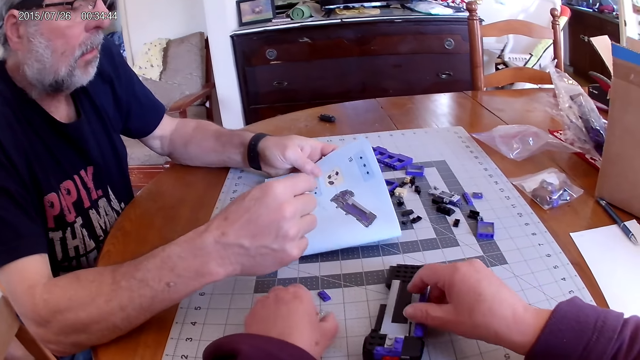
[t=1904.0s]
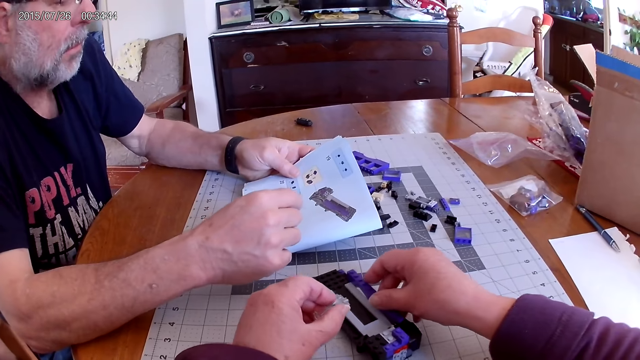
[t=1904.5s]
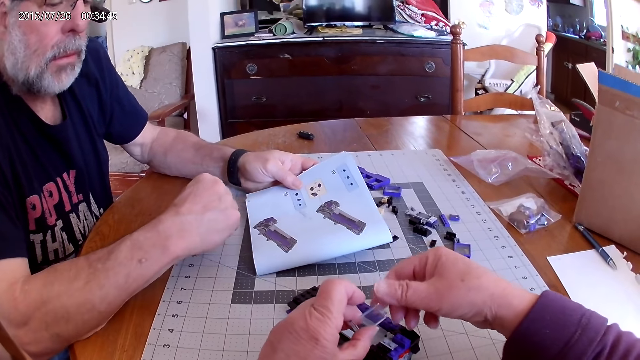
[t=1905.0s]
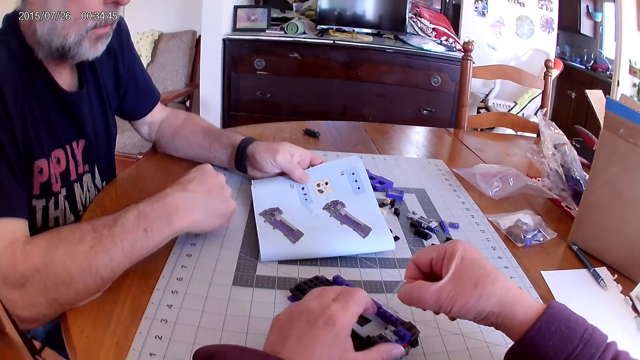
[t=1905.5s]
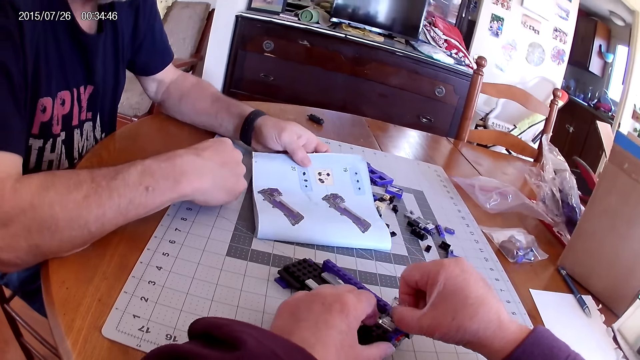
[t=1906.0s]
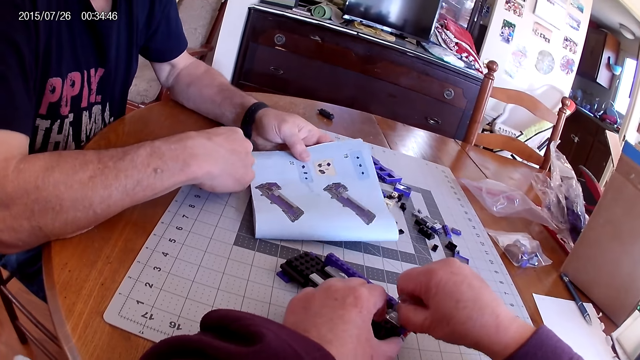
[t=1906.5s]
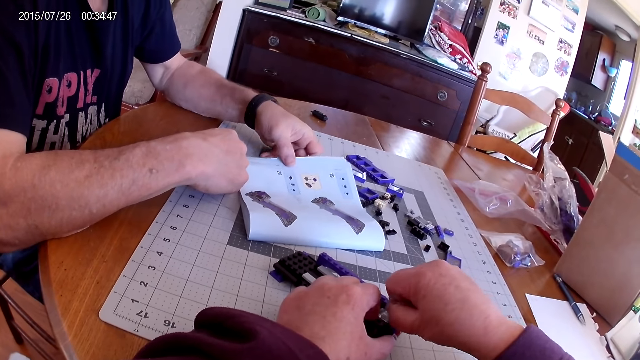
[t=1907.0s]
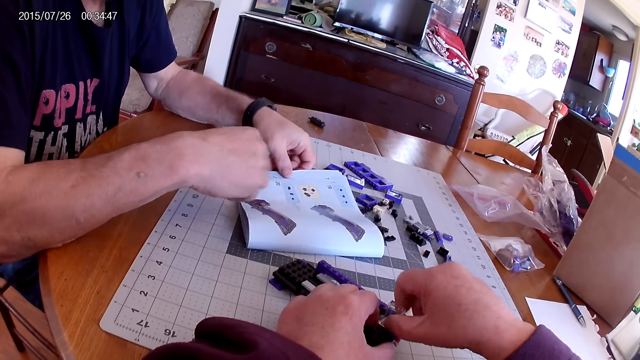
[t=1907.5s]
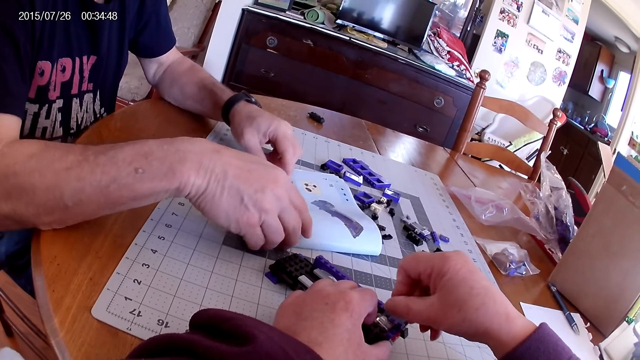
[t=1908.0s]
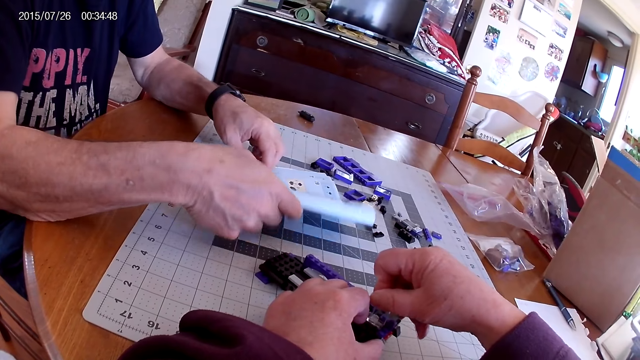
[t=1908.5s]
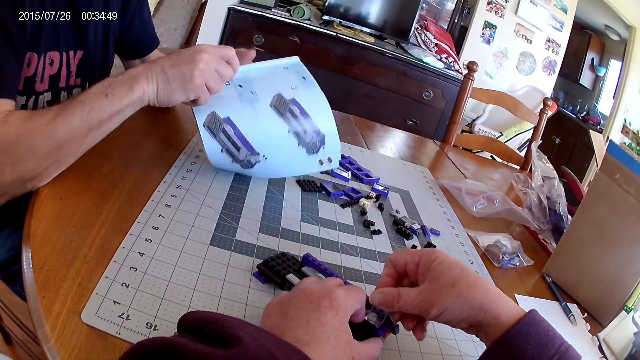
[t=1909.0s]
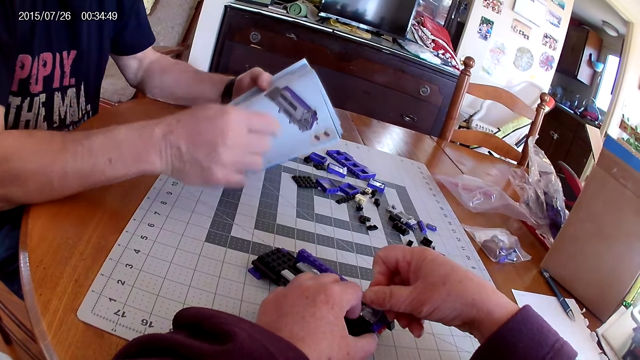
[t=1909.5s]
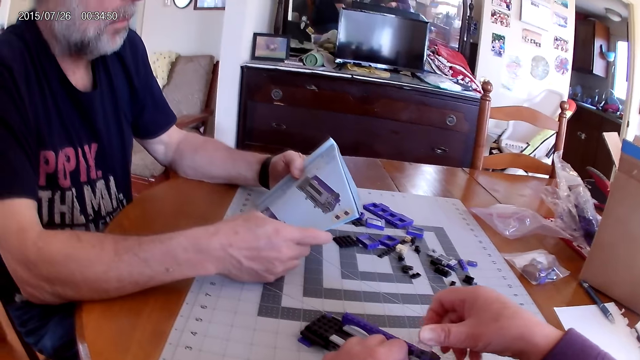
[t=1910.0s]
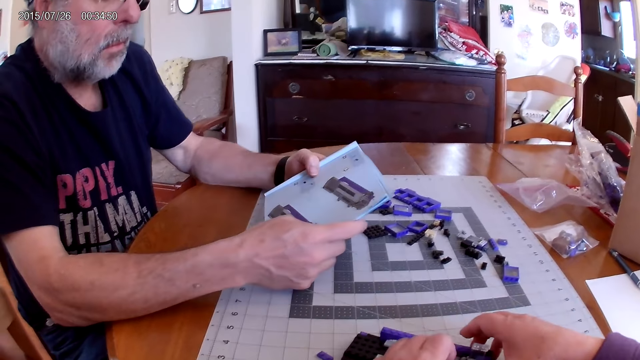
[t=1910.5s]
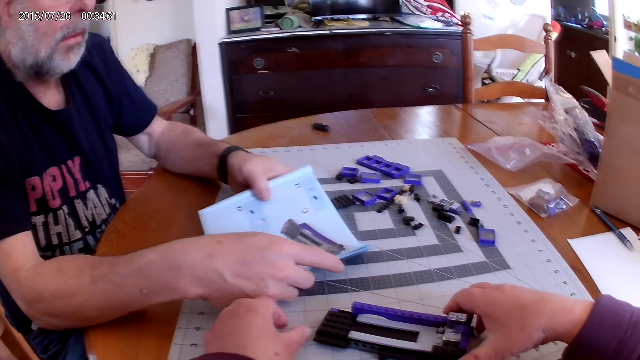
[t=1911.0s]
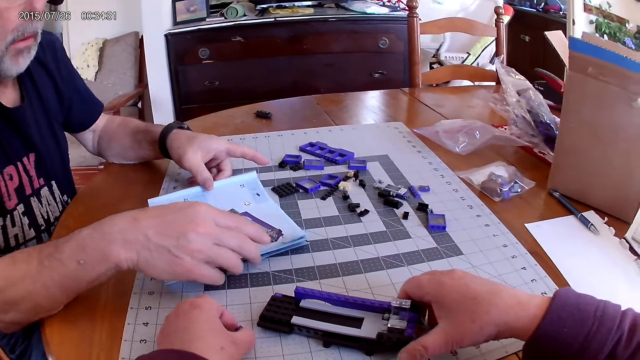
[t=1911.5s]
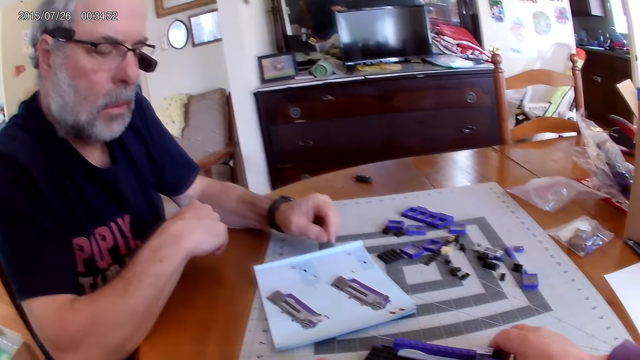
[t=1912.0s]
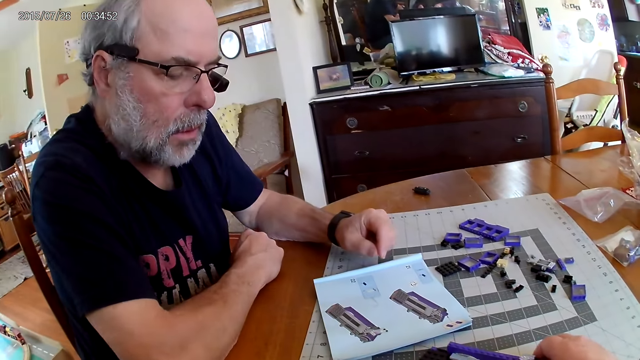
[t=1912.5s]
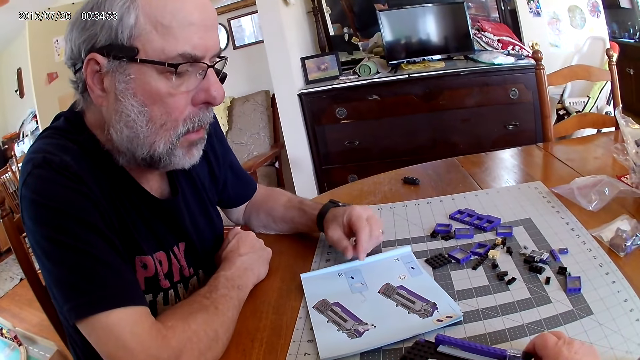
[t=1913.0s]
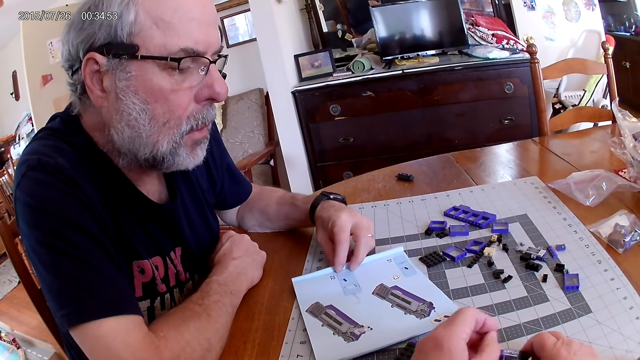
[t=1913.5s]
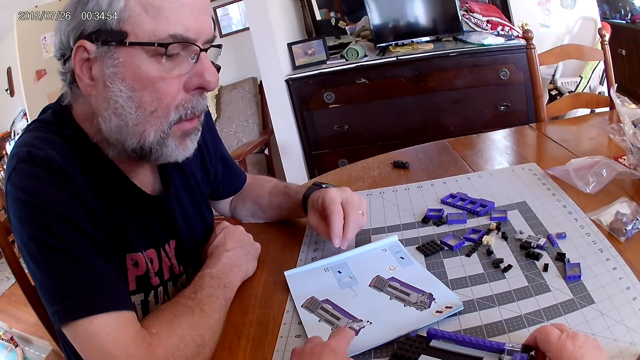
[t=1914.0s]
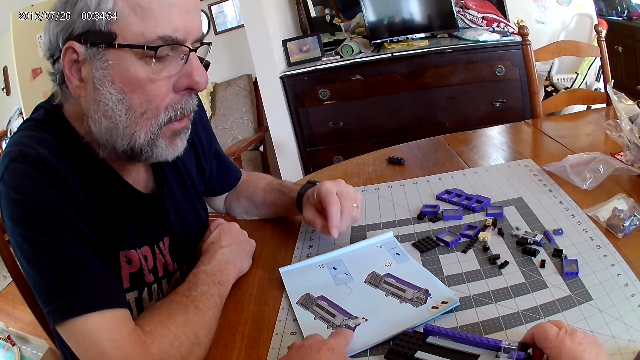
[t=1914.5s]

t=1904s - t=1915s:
The camera wearer fixes the plastic piece on a plastic model. A man looks at the instructional manual book. The man stretches the book for the camera wearer to view.

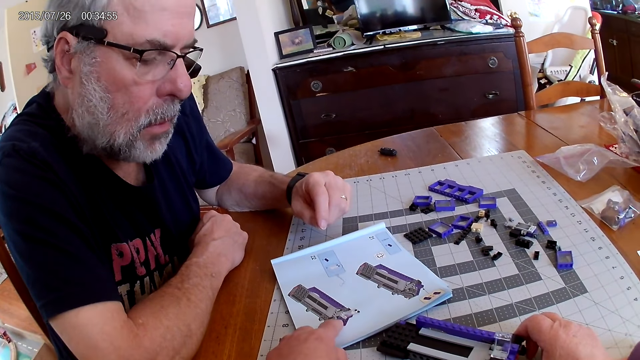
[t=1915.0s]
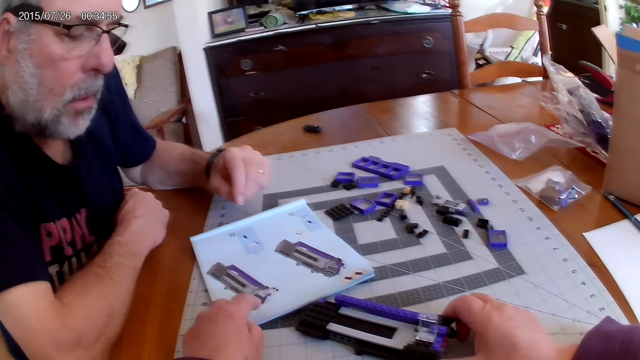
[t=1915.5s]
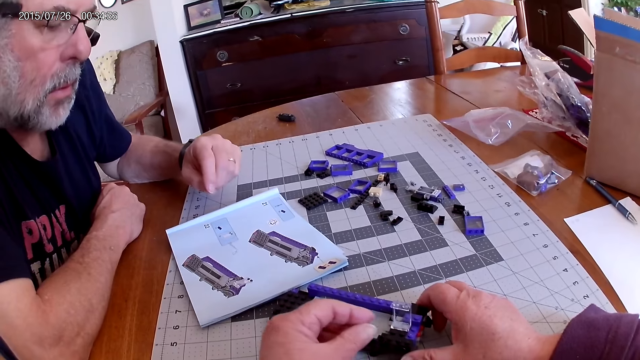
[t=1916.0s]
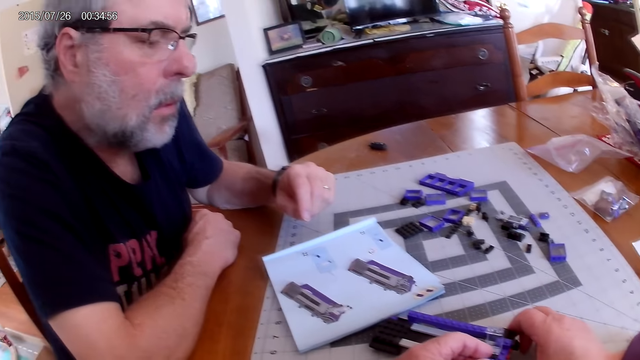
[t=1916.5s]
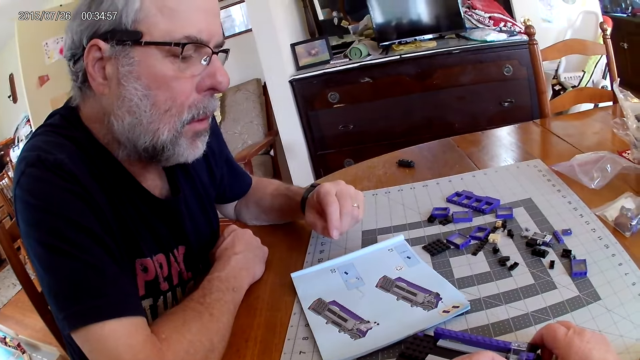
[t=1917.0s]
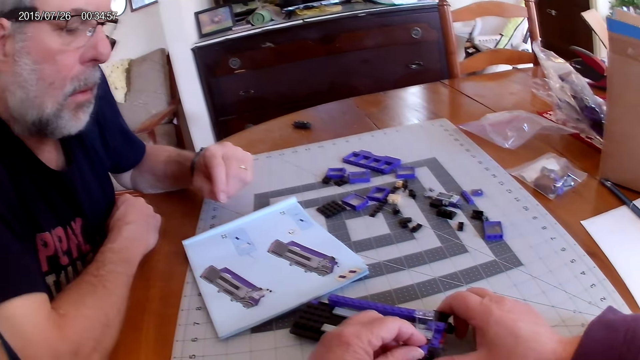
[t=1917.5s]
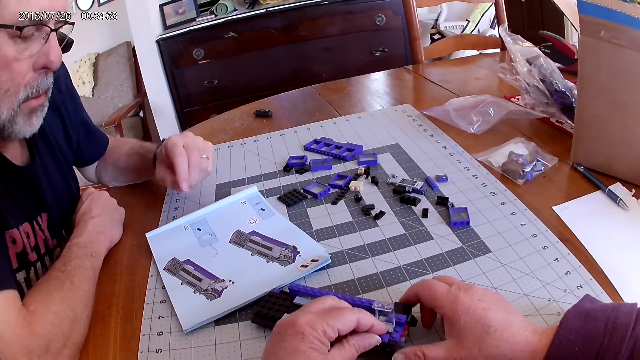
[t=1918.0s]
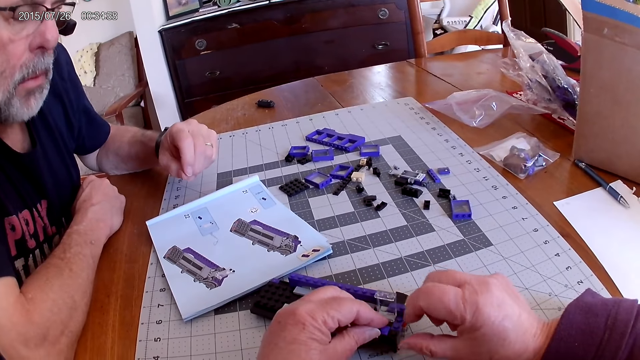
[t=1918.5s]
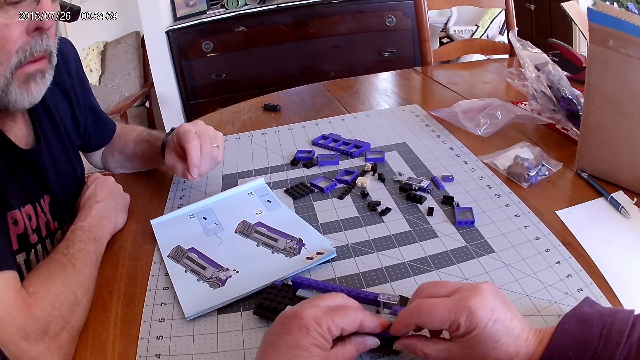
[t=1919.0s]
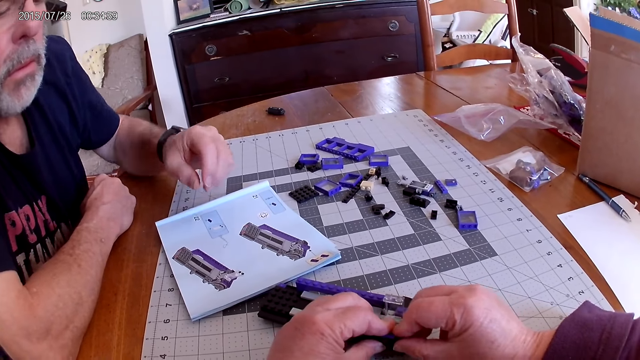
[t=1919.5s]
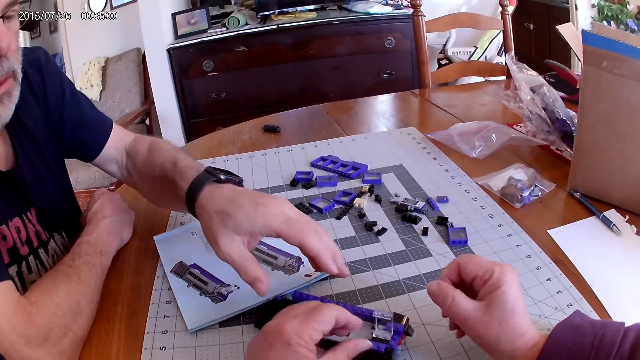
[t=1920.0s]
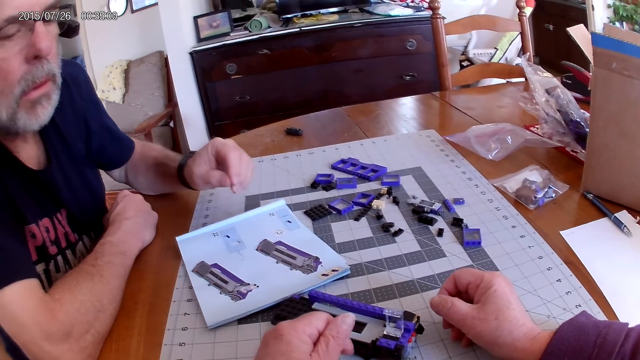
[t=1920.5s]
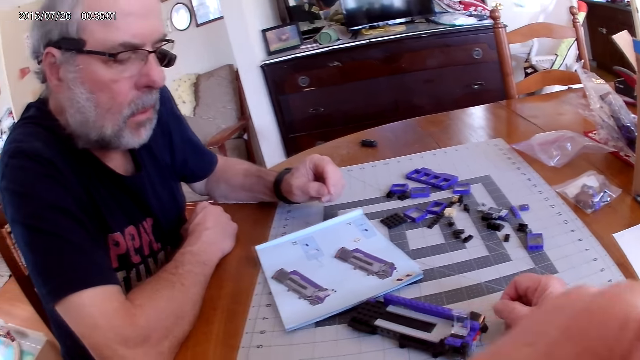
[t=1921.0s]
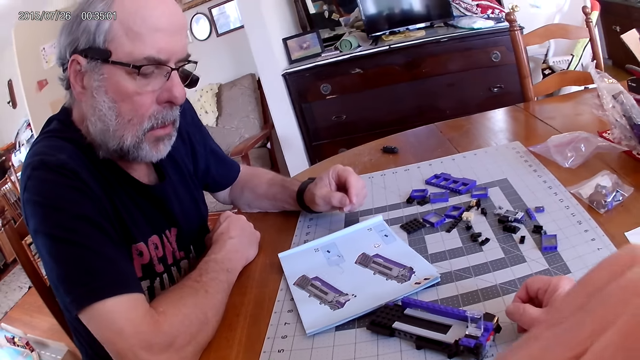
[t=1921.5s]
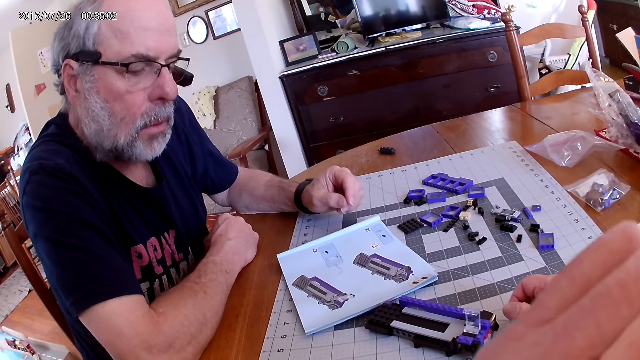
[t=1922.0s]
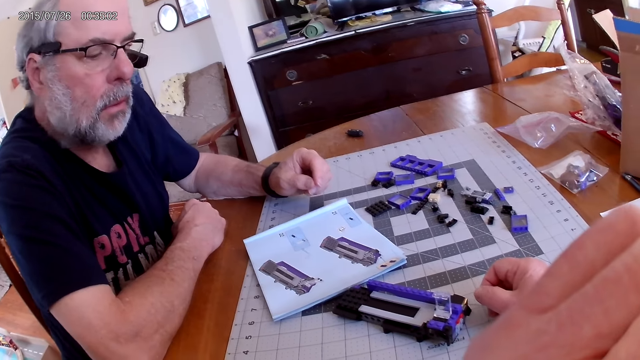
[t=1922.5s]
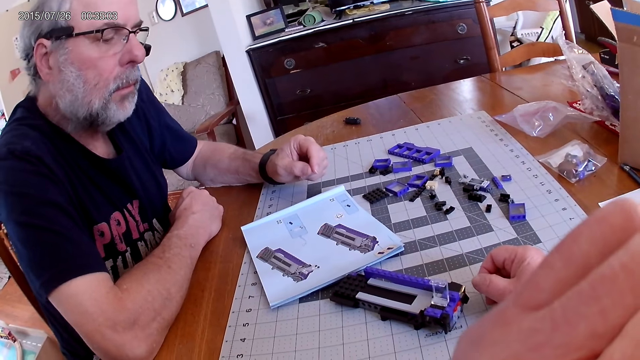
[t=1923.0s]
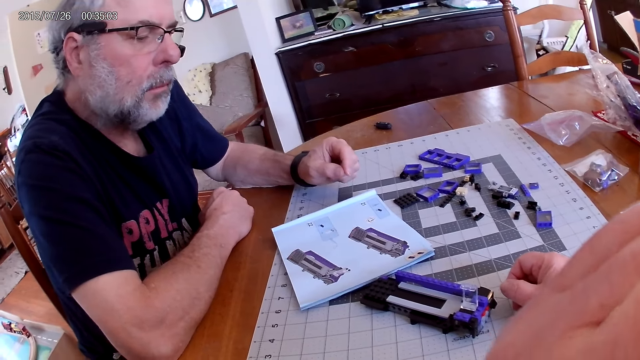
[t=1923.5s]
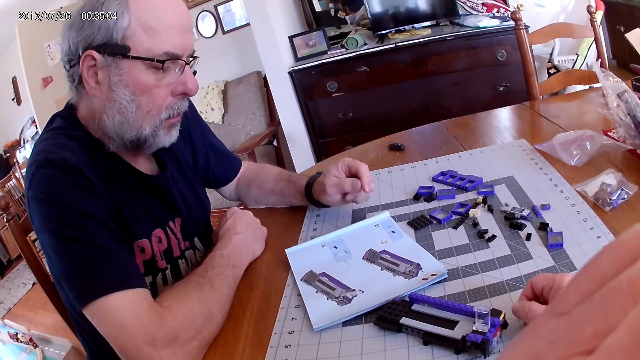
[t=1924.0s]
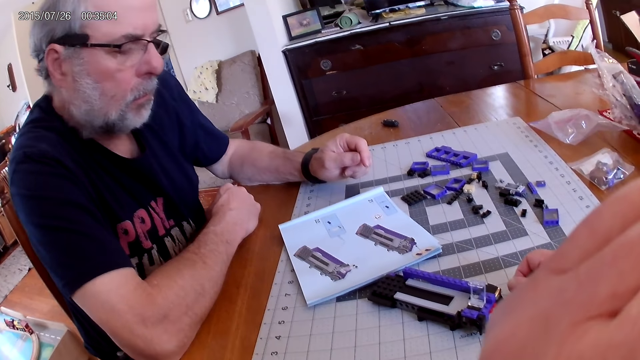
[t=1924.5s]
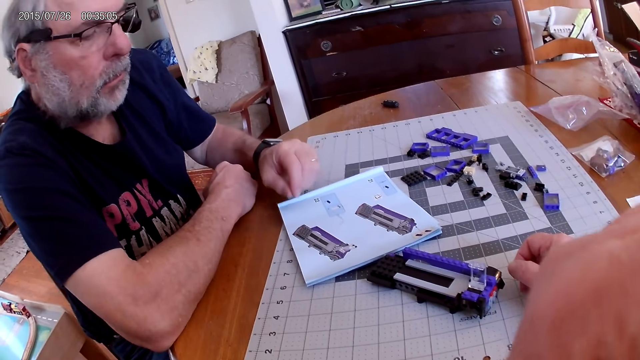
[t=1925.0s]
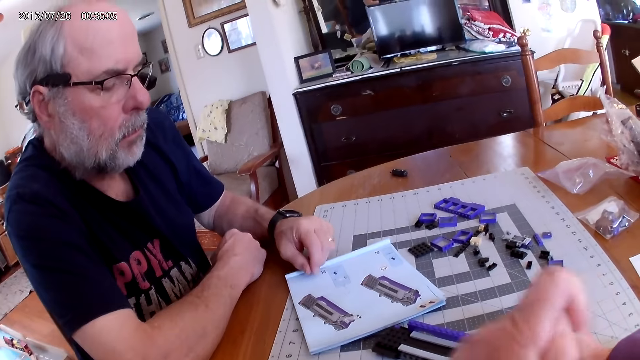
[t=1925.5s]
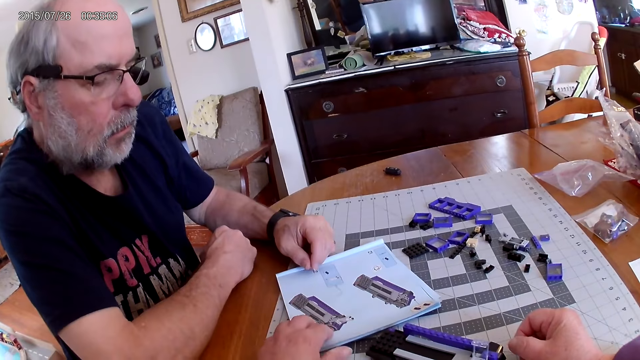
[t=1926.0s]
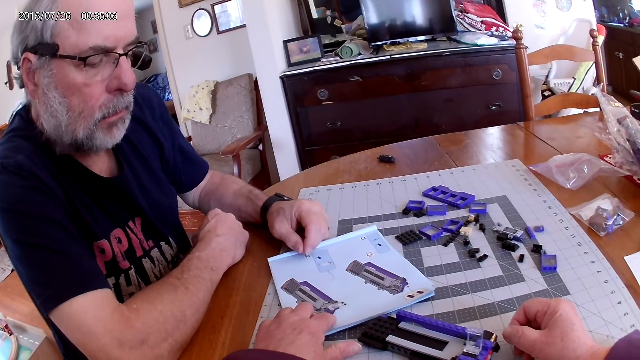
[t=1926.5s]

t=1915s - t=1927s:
The camera wearer fixes the plastic piece on a plastic model. They touch something.
